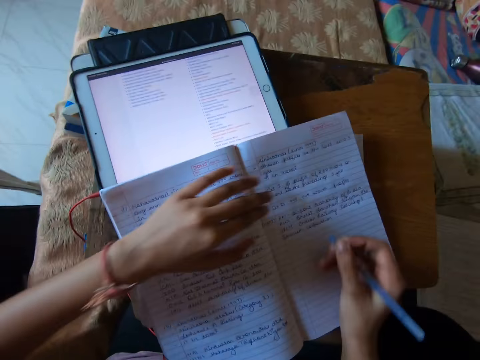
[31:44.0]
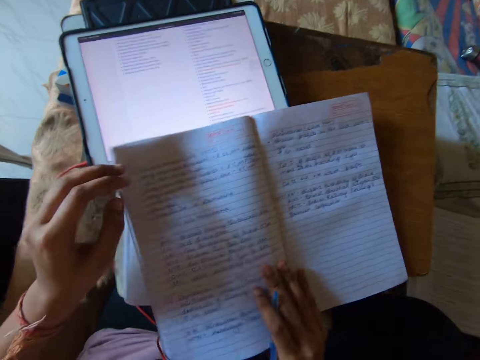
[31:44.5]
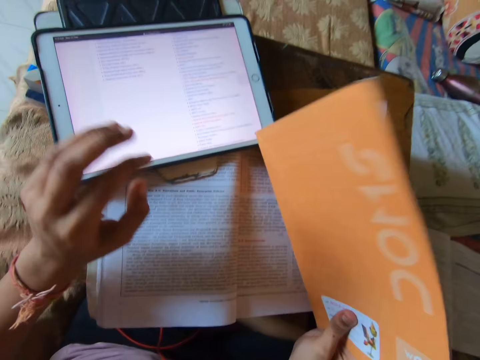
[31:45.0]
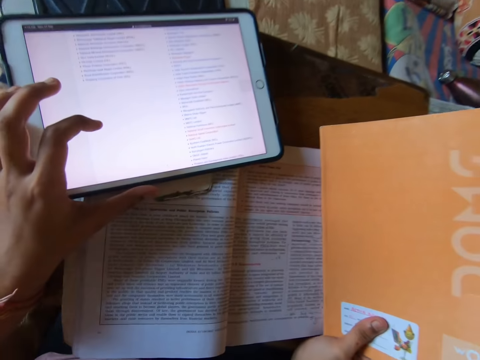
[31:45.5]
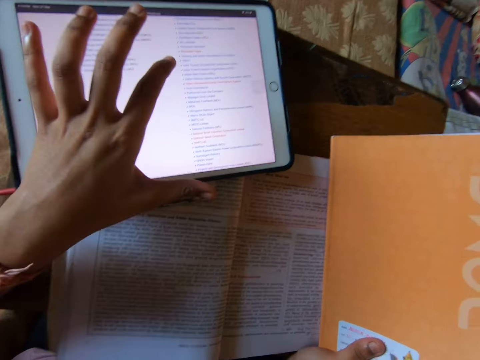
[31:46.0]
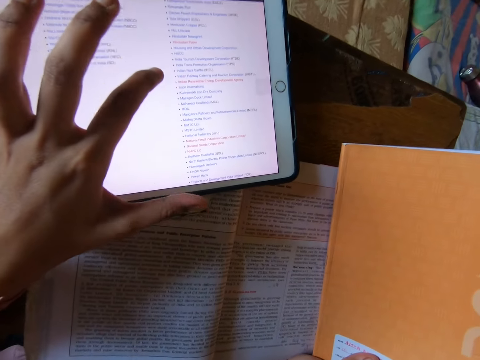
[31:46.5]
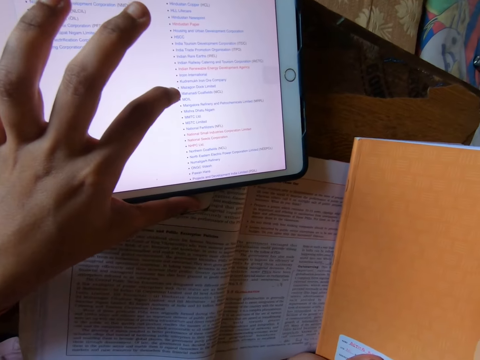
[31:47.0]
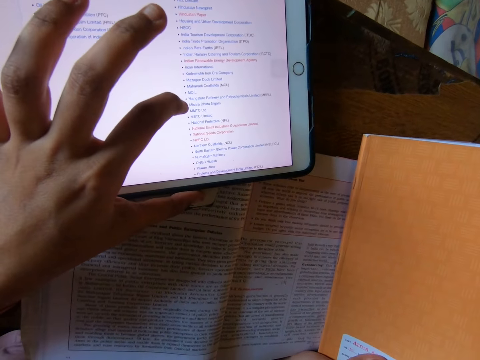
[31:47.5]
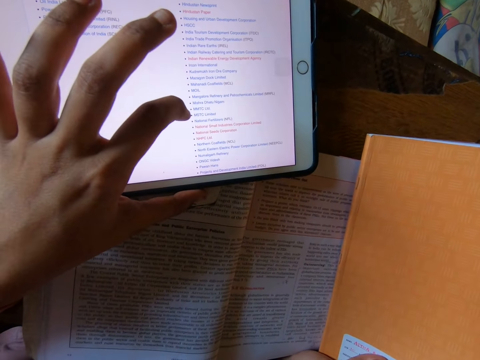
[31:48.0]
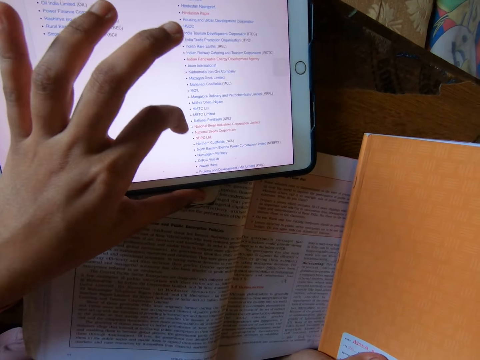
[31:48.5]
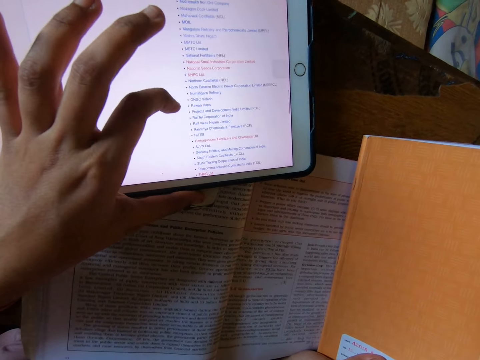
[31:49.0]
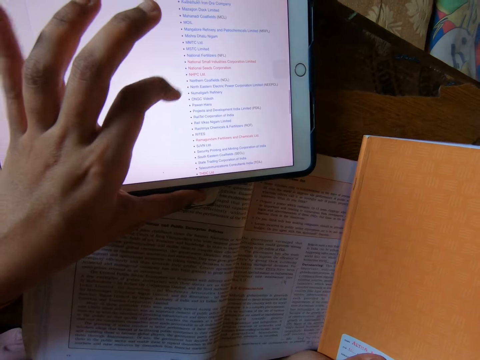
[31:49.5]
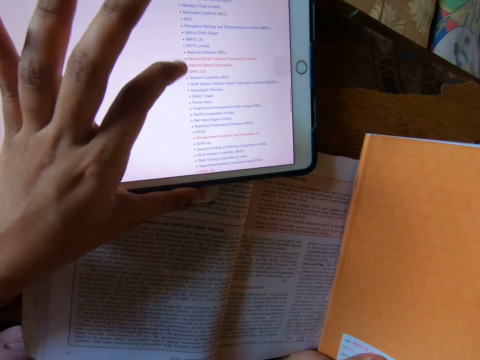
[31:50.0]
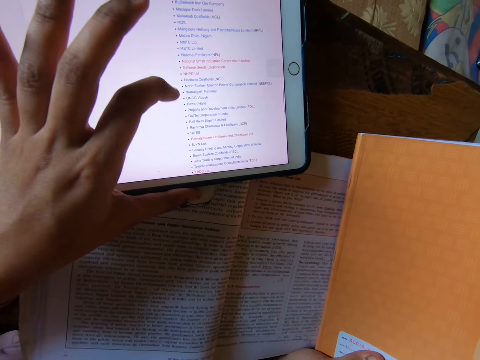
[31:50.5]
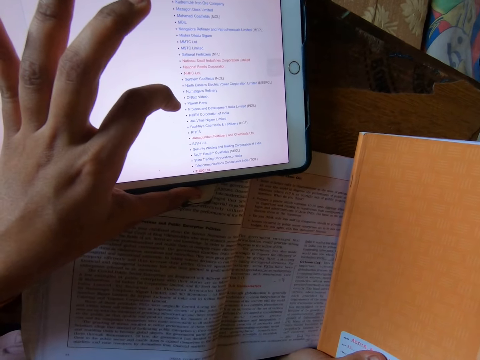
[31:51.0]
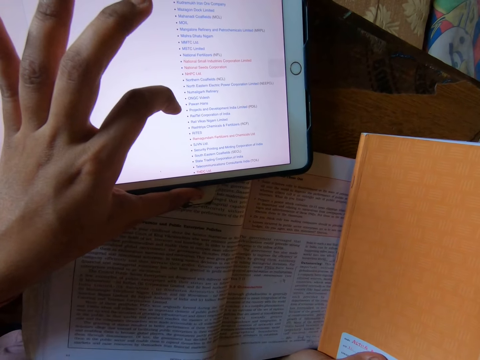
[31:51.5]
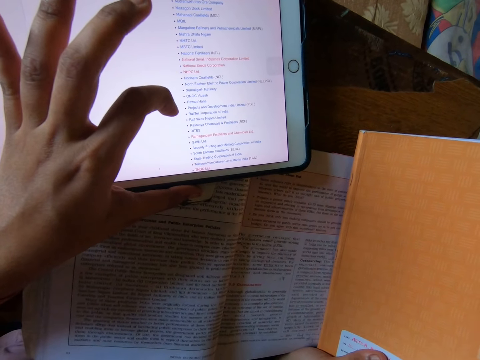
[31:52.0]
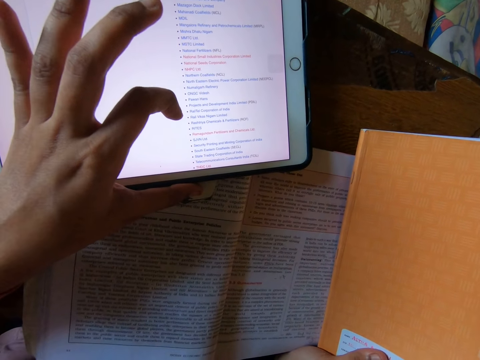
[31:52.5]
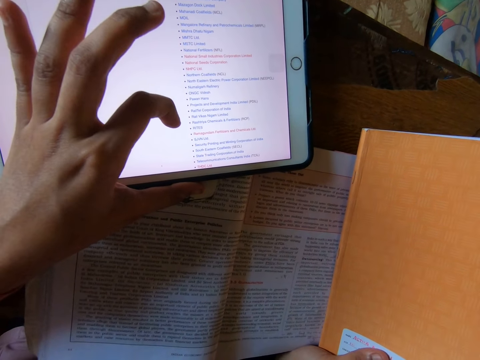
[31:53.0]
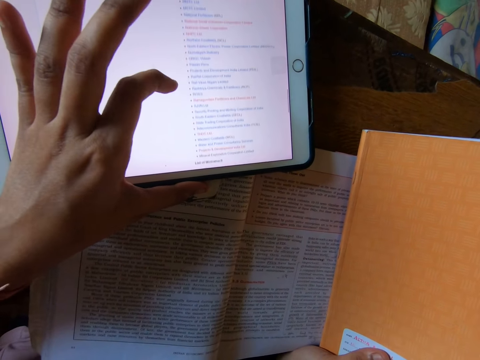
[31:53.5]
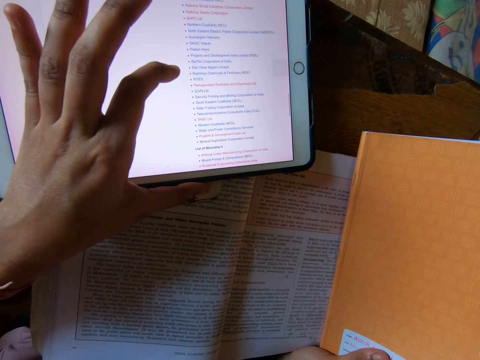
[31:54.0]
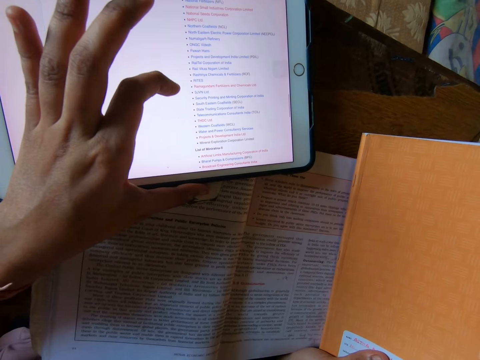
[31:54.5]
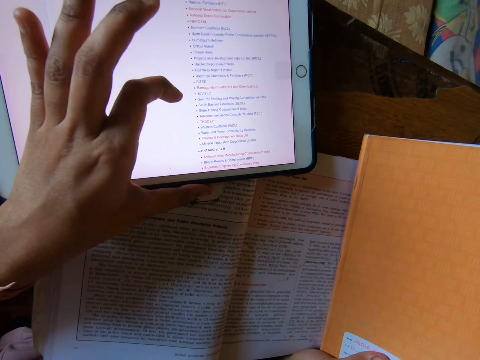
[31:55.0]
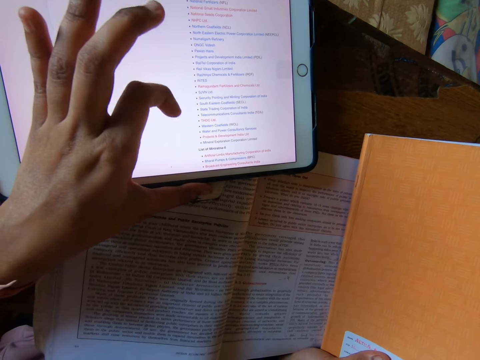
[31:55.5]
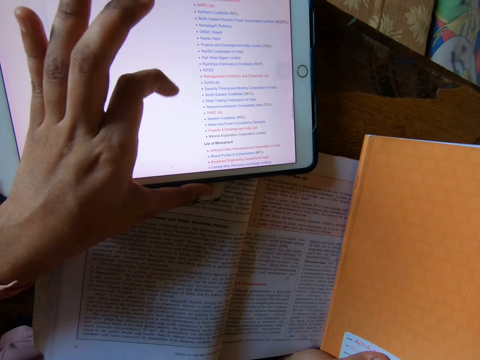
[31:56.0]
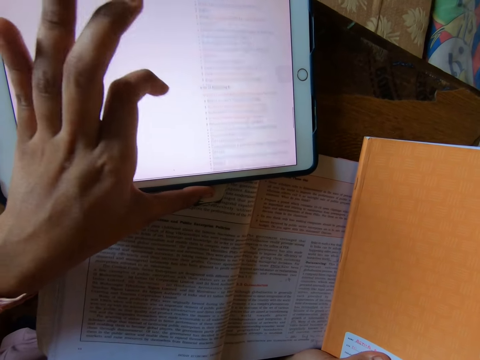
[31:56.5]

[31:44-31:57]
The camera wearer holds the book with her right hand. She turns the book. She moves her hand over the tablet. She operates the tablet. She looks at the tablet. She operates the tablet.

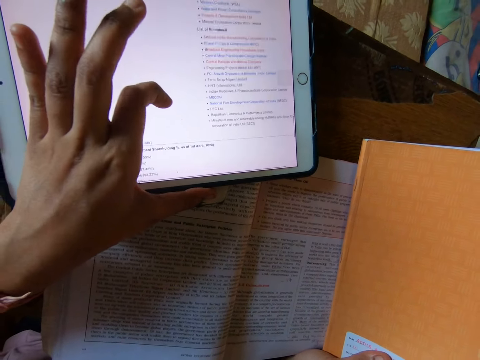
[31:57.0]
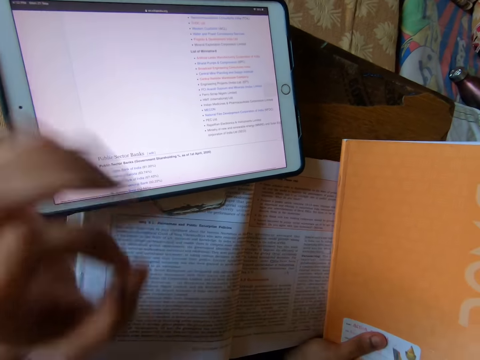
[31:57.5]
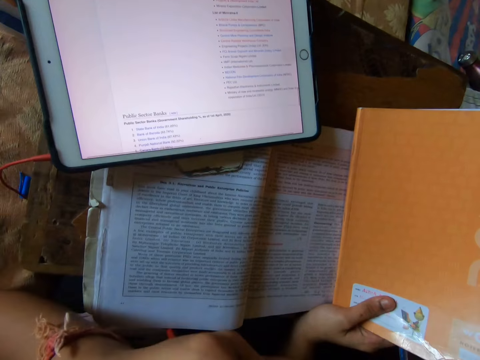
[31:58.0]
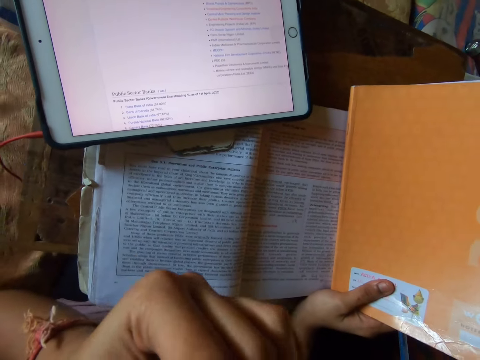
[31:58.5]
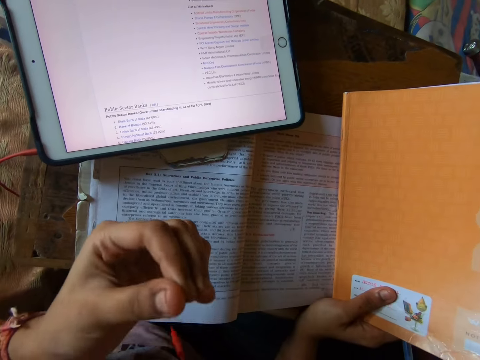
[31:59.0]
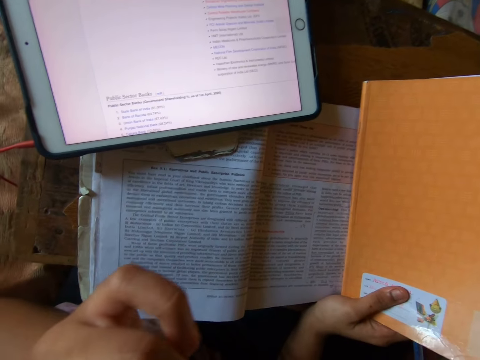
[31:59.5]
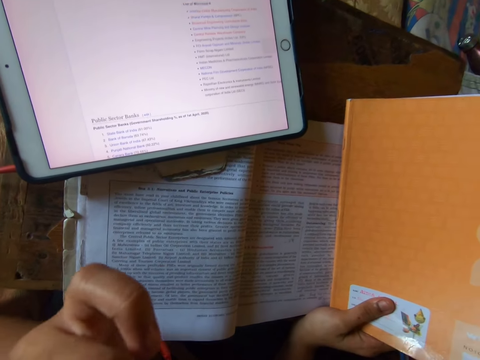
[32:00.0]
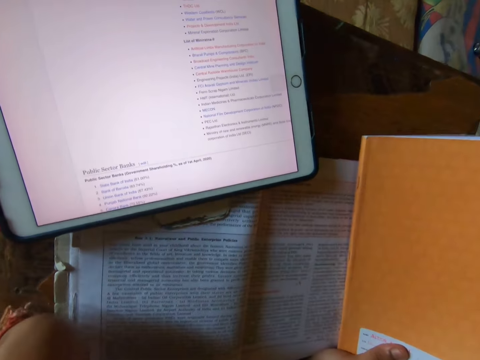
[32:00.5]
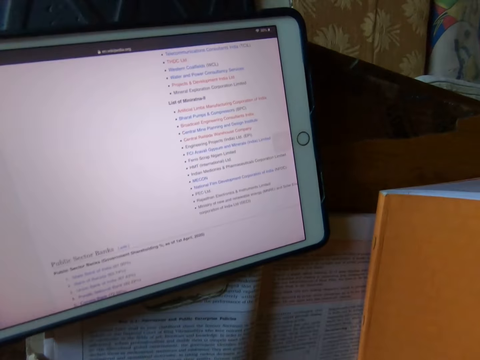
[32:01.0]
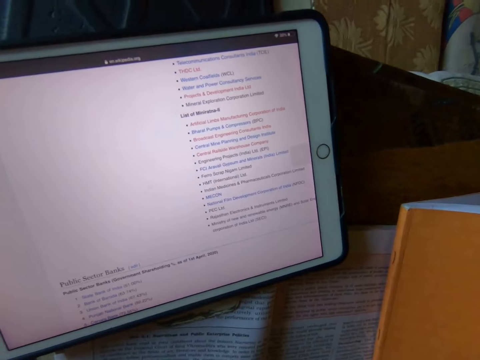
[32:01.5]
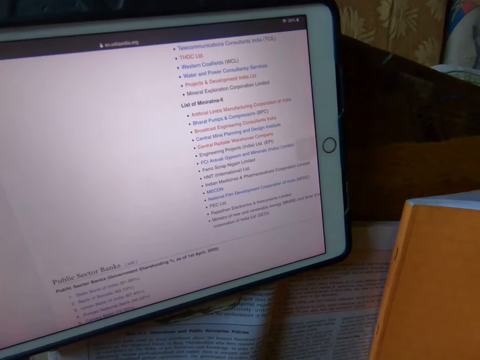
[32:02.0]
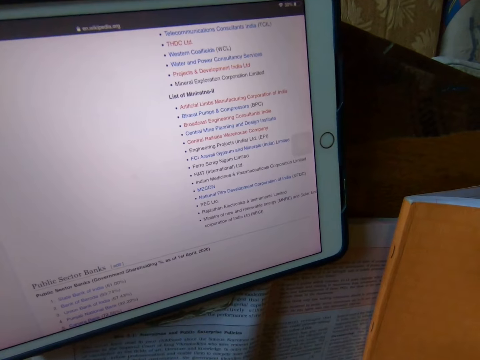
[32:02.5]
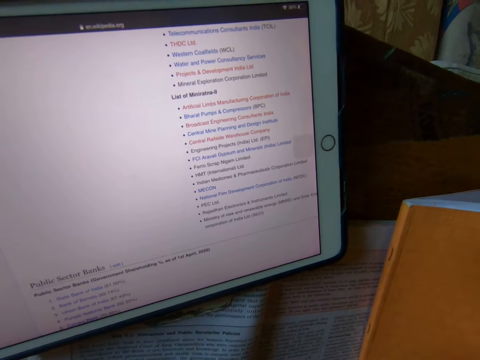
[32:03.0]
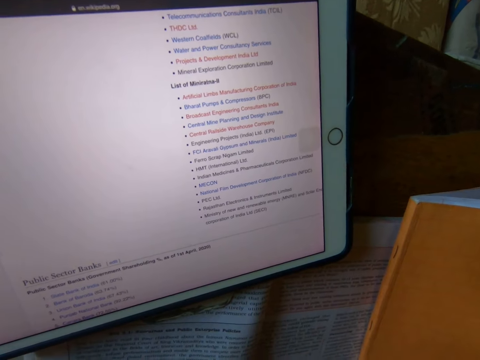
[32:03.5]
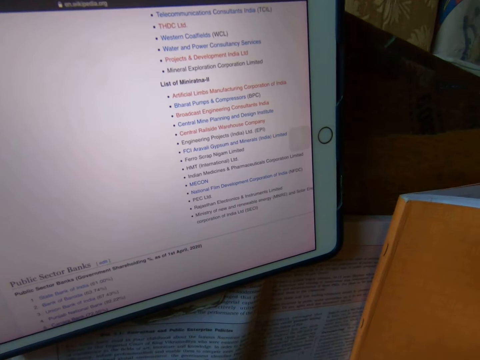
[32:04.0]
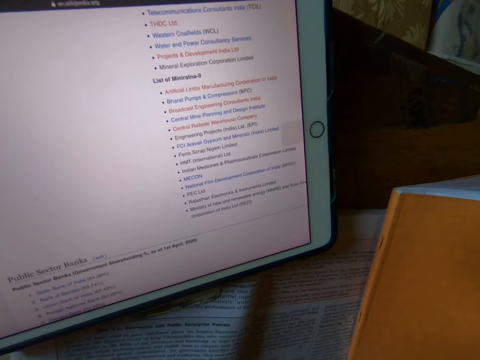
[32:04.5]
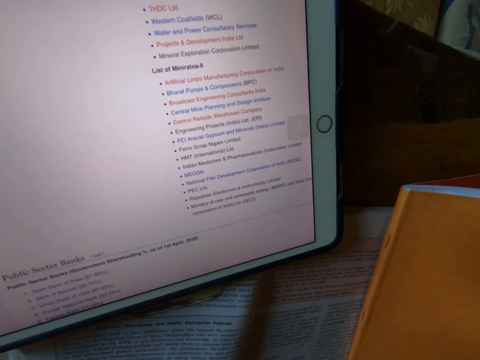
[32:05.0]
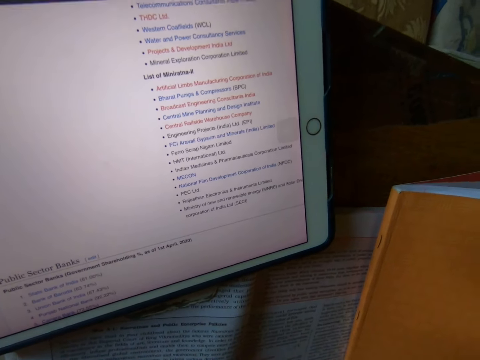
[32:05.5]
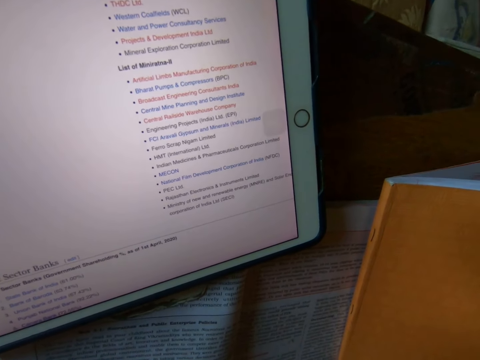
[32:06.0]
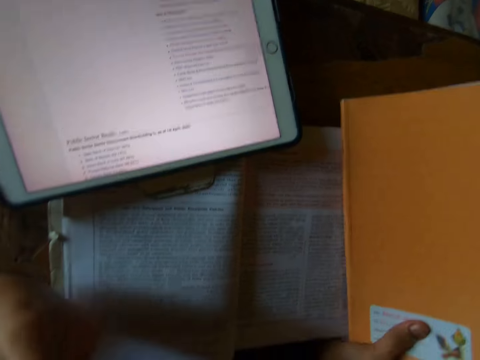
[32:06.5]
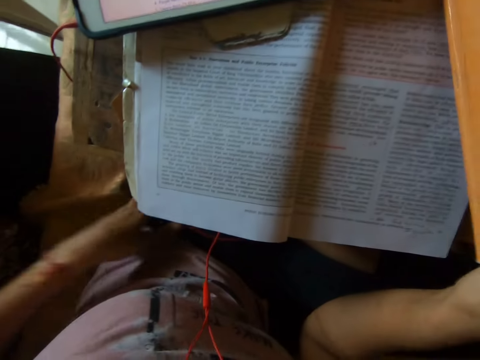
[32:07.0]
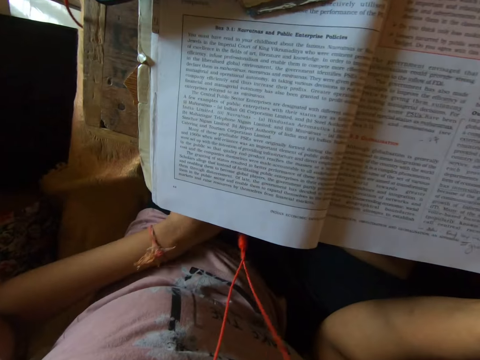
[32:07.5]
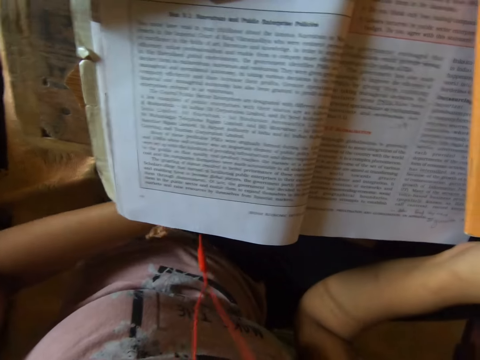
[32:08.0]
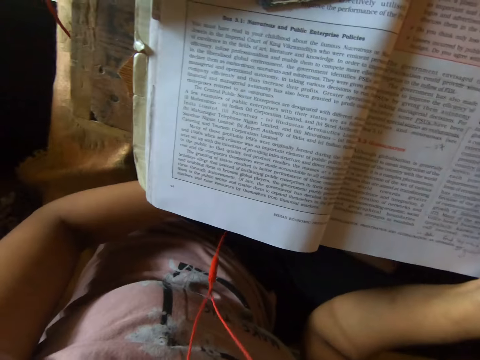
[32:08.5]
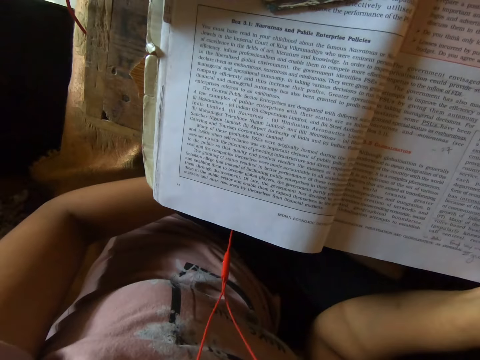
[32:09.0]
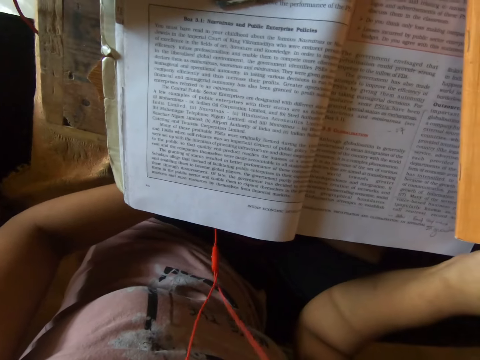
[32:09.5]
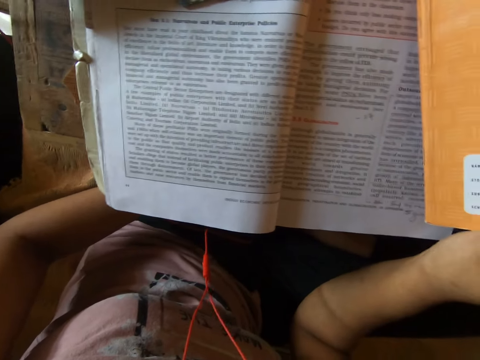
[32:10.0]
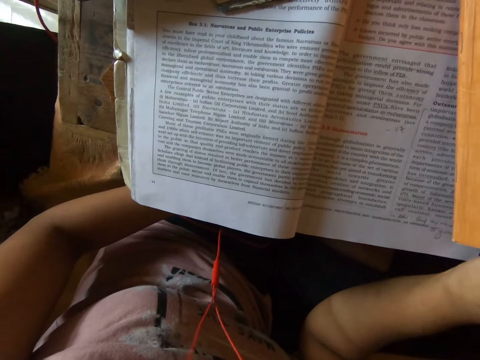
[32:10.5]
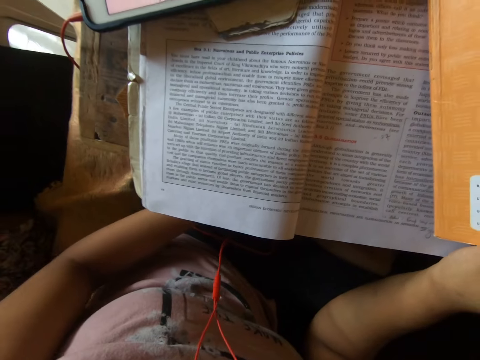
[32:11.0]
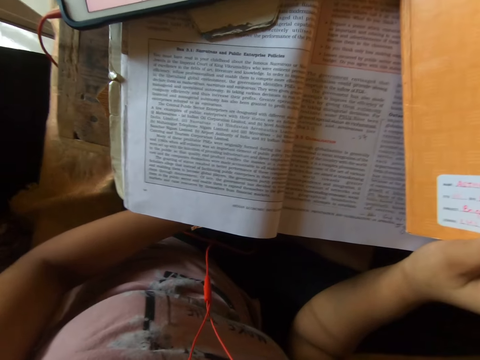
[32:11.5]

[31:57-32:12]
The camera wearer touches her face. She looks at her hand. She touches her face. She looks at the tablet. She scratches her thighs. She reads the book.
